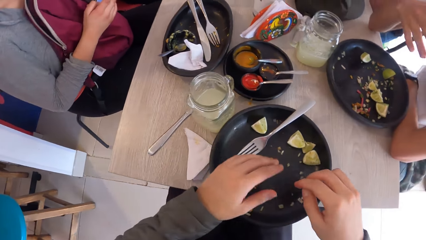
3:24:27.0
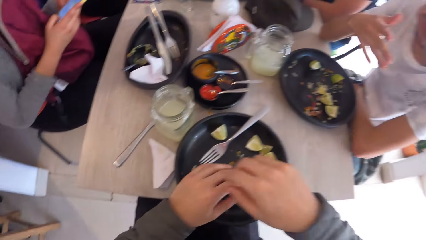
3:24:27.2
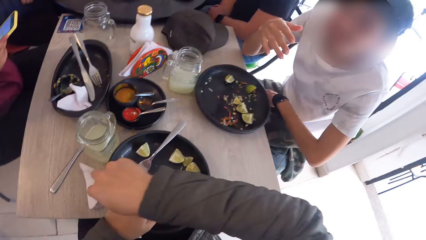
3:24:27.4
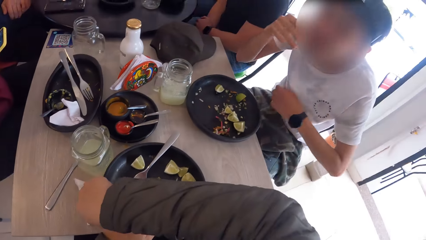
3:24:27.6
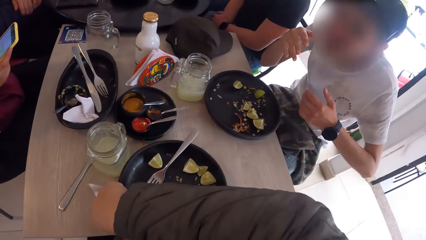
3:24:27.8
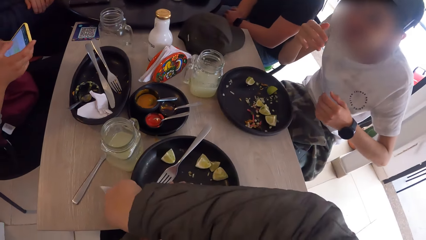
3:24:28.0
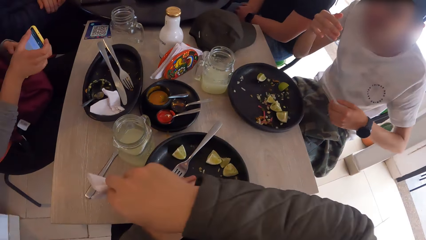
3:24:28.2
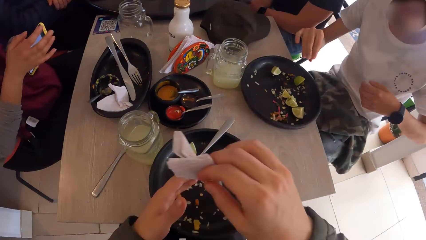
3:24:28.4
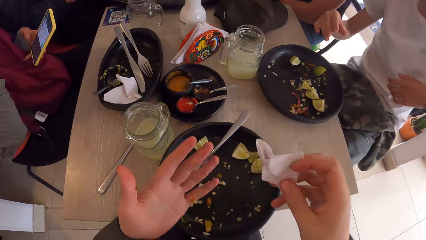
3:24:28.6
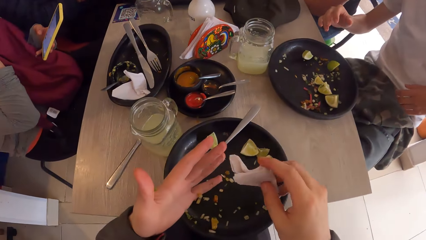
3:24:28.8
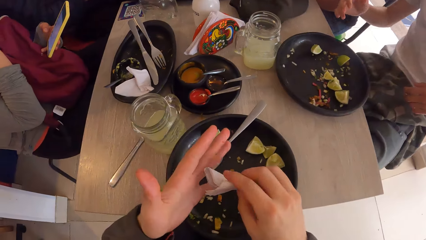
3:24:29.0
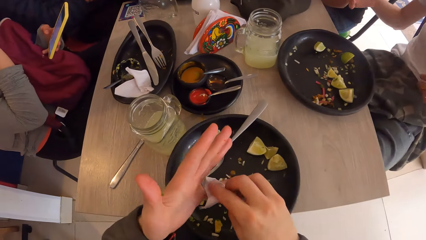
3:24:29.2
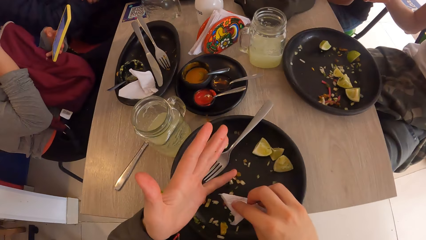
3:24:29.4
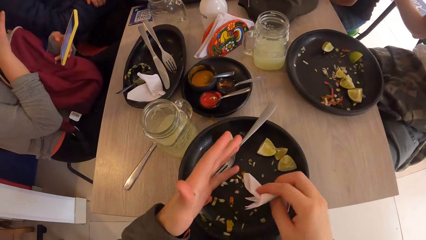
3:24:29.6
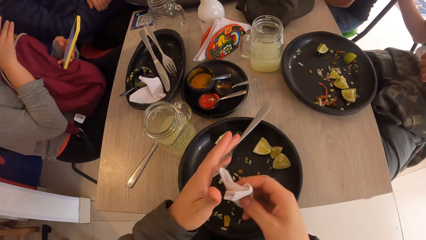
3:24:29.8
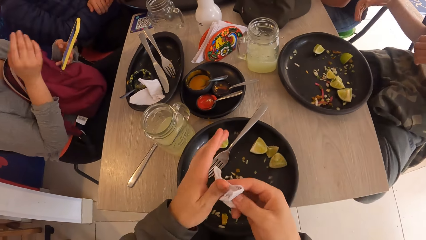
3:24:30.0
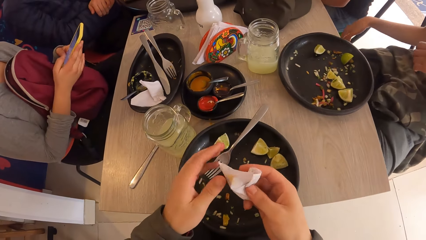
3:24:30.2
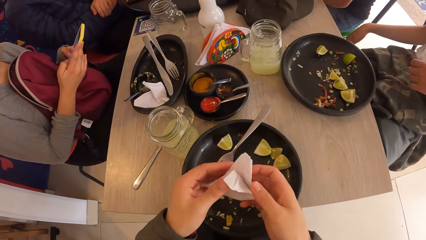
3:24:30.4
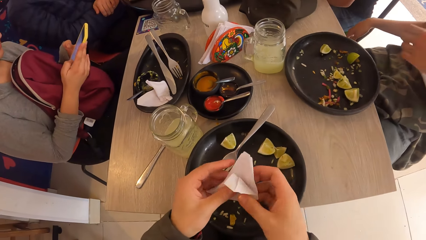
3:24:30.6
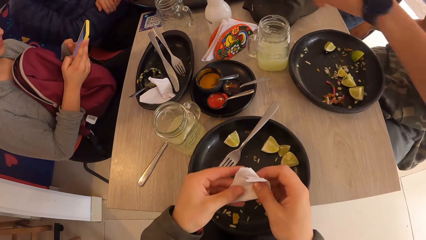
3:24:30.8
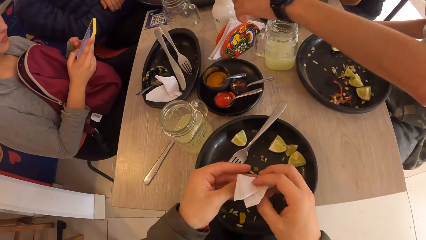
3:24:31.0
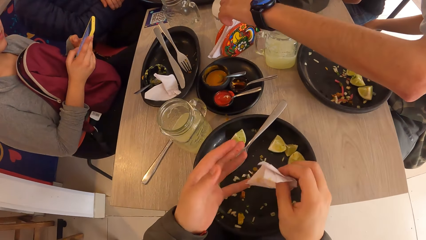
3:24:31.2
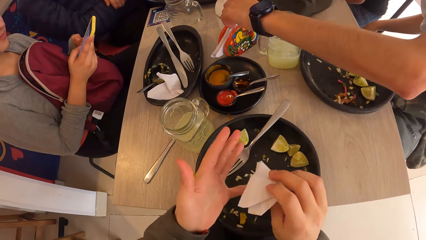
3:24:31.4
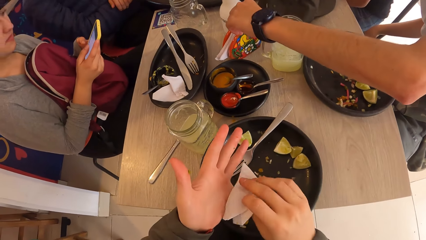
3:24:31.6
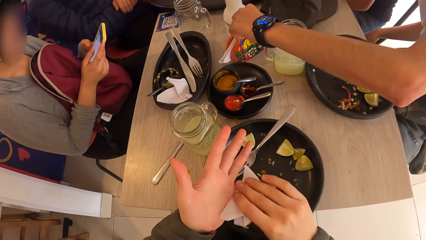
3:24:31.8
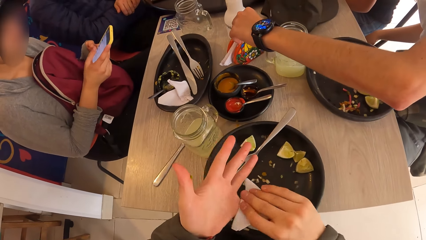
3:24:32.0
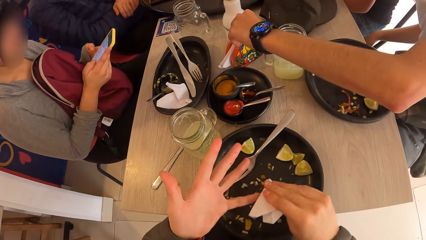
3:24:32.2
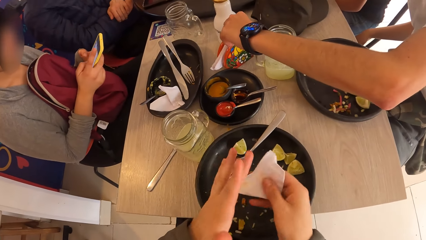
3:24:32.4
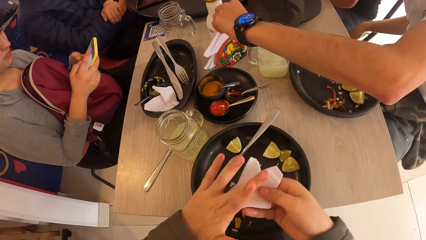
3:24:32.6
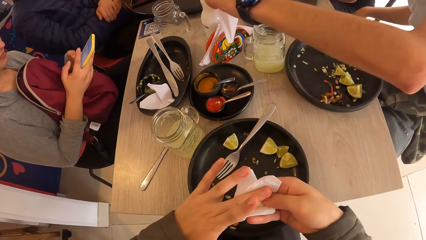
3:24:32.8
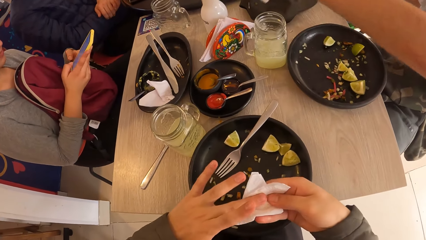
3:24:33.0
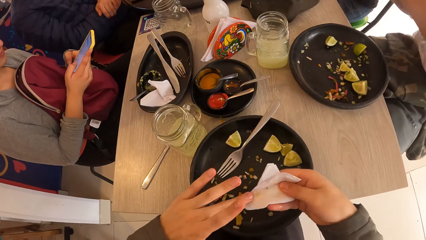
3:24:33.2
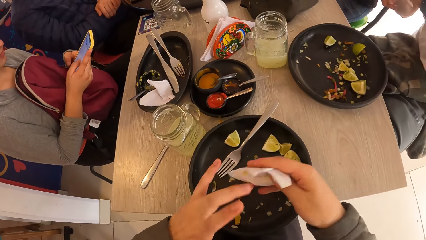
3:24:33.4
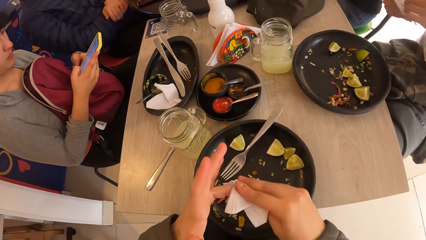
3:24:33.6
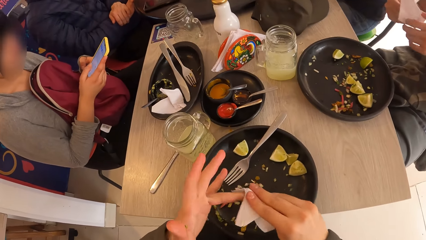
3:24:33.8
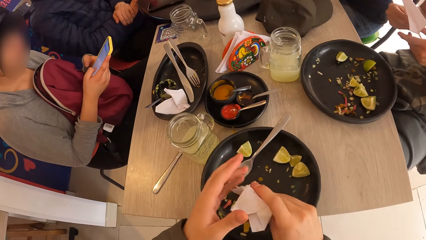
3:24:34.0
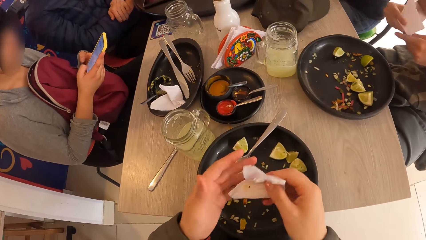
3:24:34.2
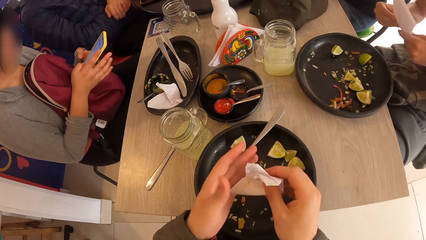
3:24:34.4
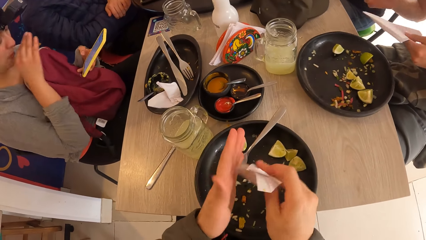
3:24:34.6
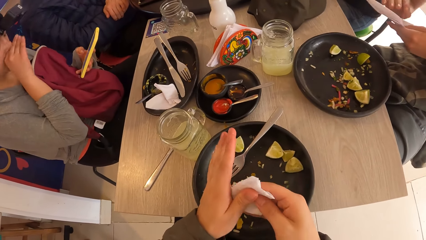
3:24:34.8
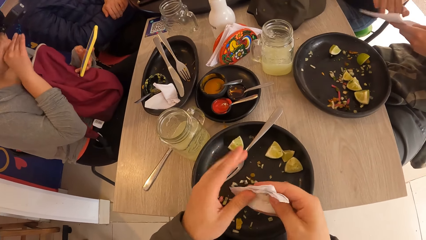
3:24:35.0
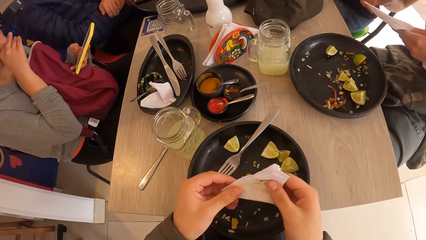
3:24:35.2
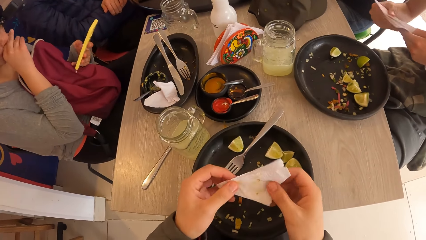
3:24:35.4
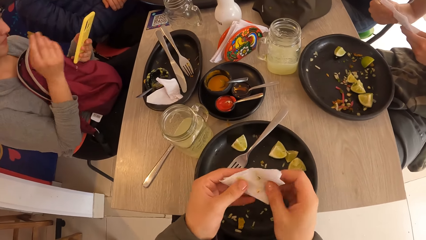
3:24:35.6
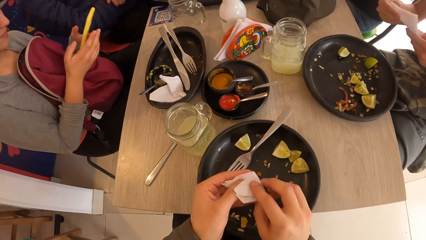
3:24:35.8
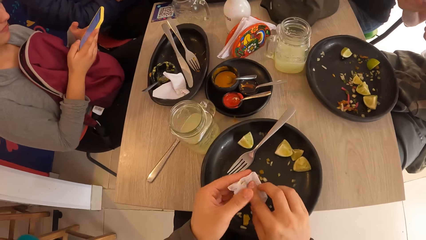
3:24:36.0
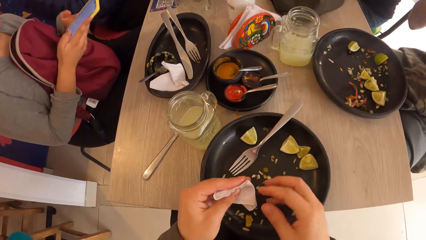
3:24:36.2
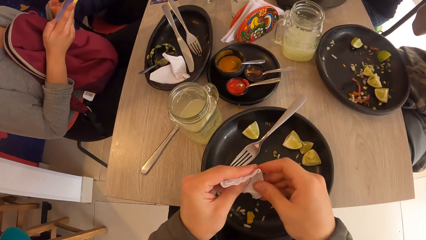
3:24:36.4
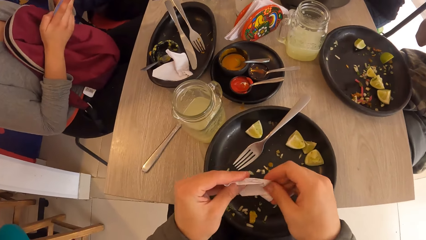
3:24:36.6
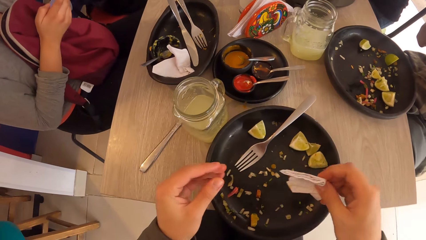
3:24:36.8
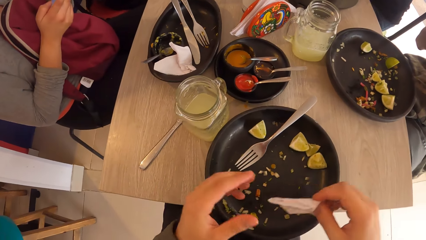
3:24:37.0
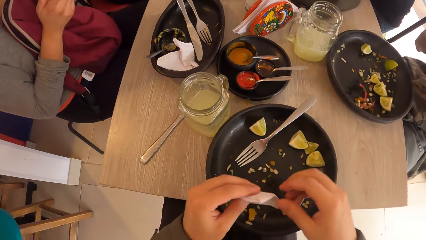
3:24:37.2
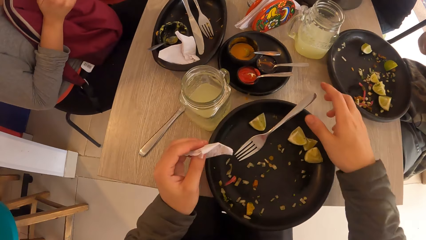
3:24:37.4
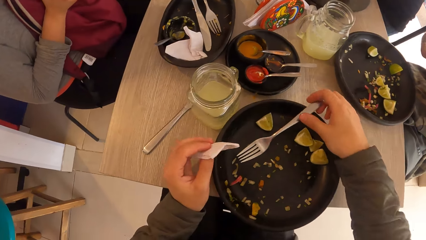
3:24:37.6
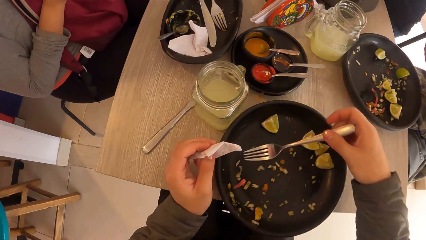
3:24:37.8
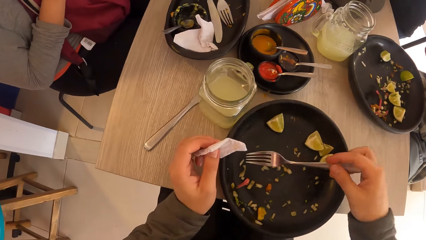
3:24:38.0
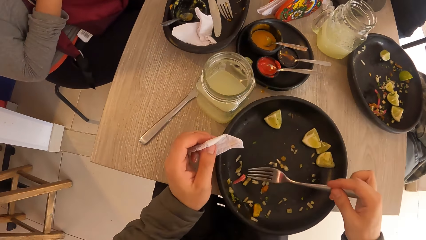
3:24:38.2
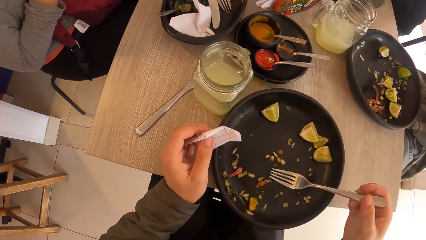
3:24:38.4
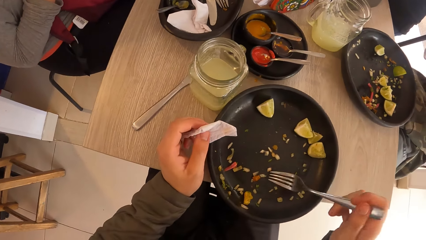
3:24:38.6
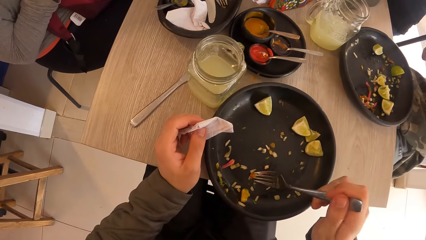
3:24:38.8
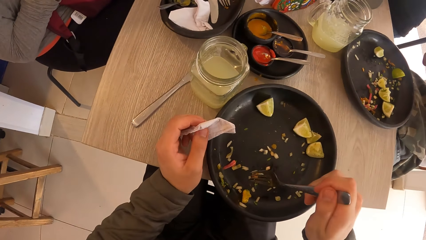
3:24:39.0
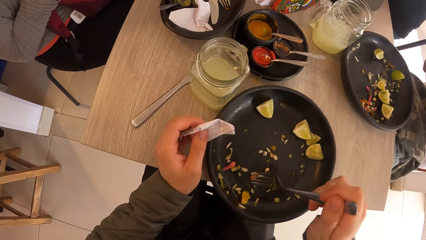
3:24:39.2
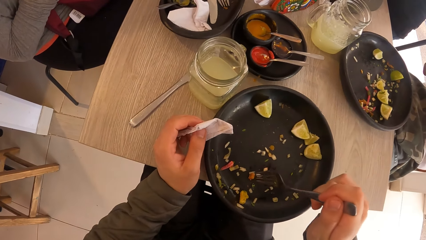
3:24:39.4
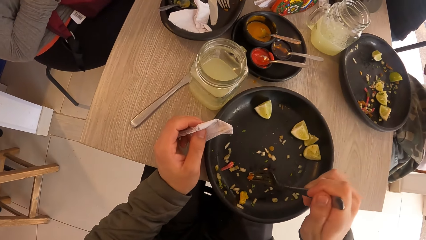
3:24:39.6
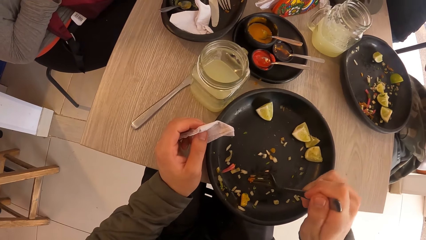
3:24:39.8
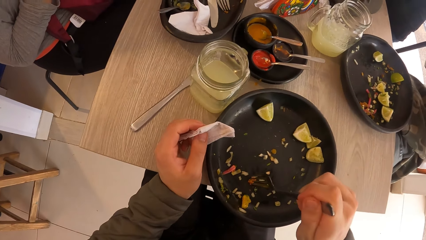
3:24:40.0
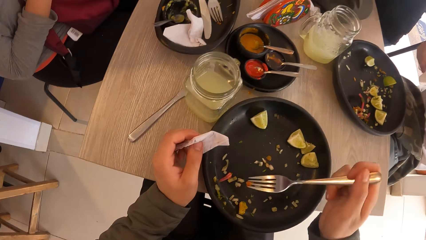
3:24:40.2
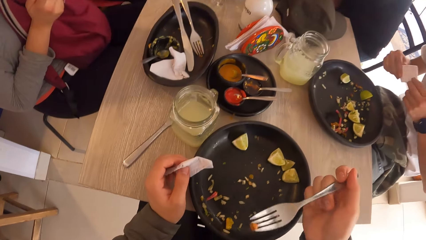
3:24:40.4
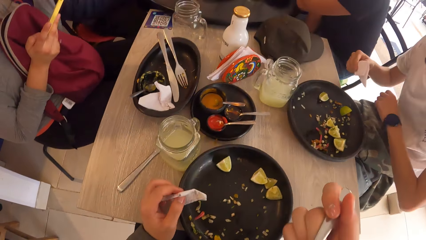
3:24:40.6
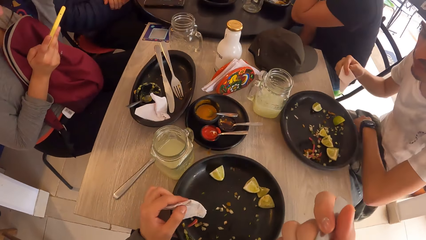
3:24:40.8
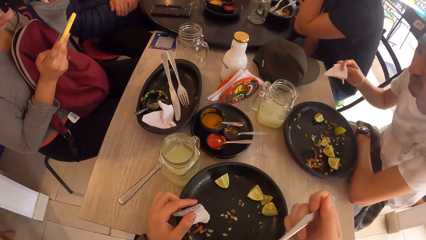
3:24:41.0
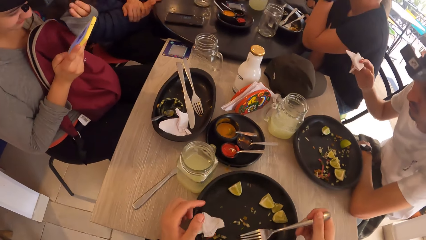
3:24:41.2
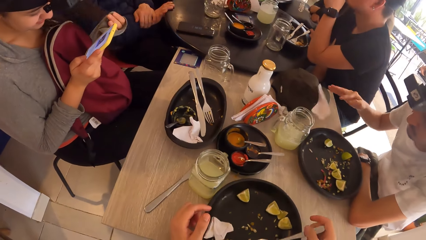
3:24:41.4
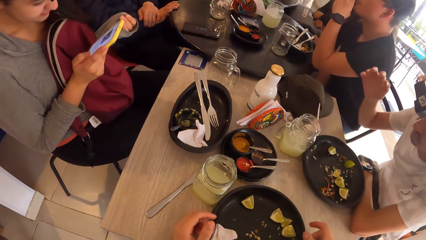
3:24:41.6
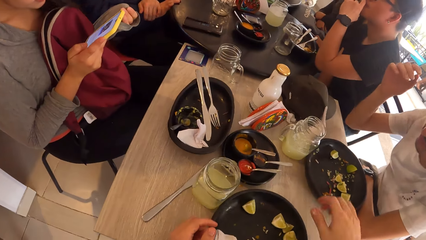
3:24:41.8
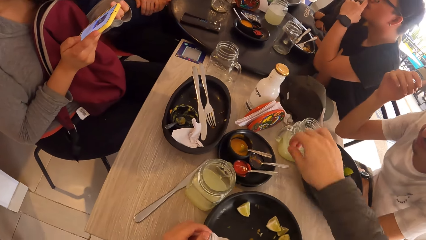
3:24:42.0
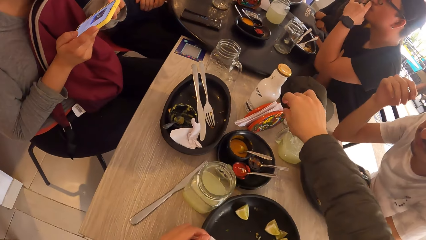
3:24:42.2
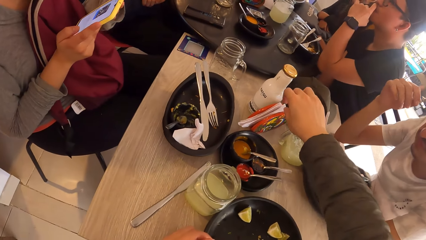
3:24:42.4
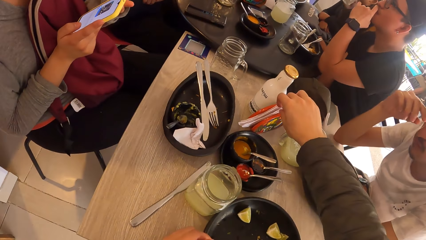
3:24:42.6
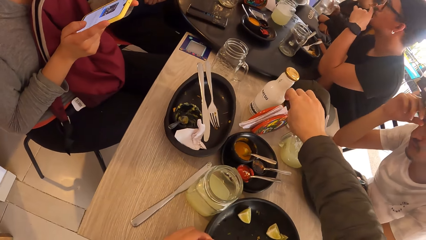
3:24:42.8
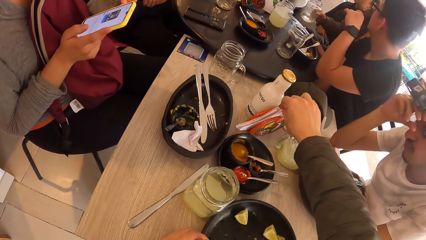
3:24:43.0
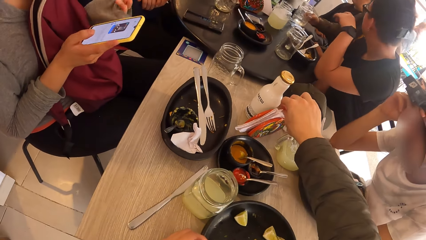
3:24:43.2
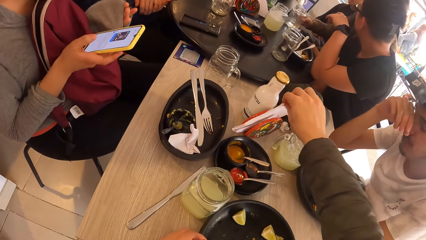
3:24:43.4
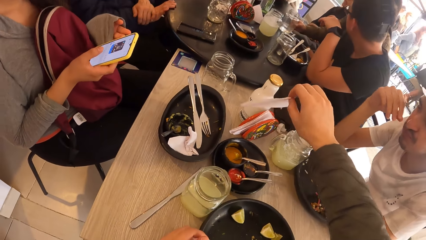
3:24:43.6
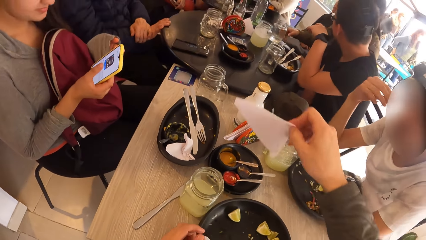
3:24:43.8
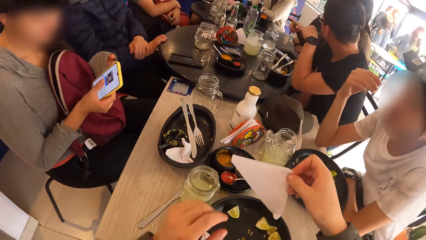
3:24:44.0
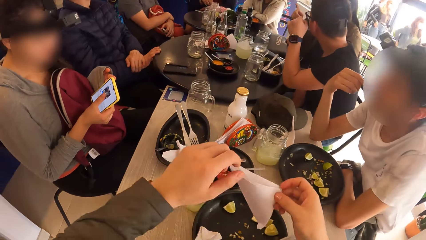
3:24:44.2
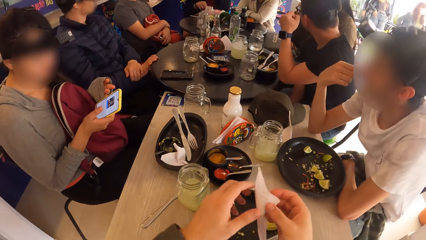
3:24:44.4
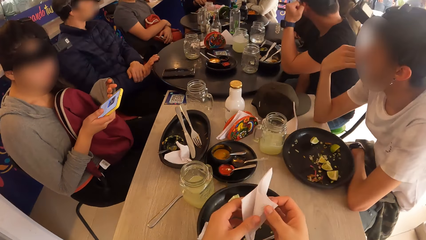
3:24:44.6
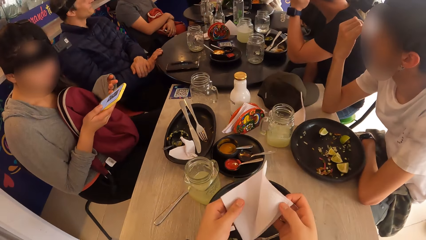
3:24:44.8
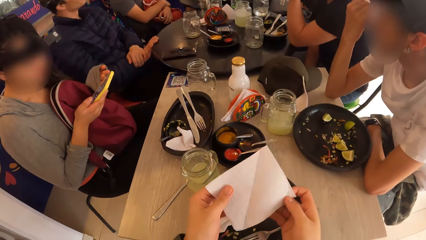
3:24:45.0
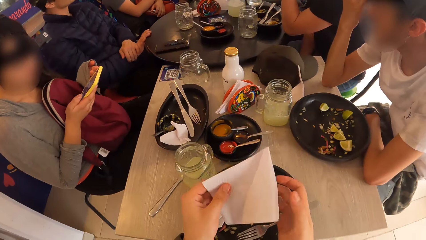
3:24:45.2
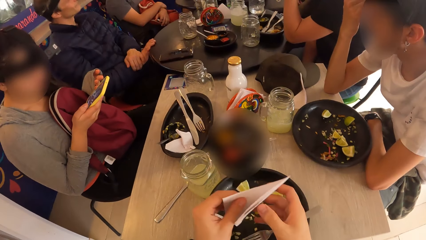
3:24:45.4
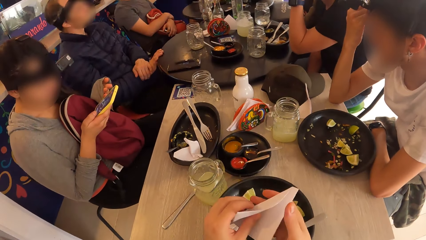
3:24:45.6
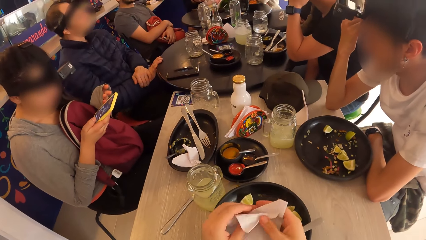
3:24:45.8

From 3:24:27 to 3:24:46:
The camera wearer picks a napkin from the table with his right hand. He cleans his left hand with the napkin in his right hand. A man picks a napkin from a napkin holder on the table with his right hand. The camera wearer passes the napkin from his right hand to his left hand. He picks the fork on the plate with his right hand. He eats using the fork. He picks the stuffing from the plate with the fork in his right hand. Another man drops the napkin on the table with his right hand. A woman drops the glass of wine on the table with her right hand. The camera wearer picks a napkin from the napkin holder with his right hand.
